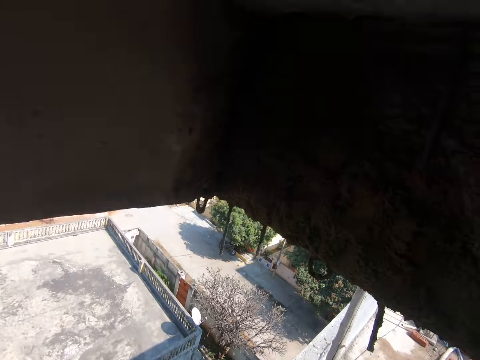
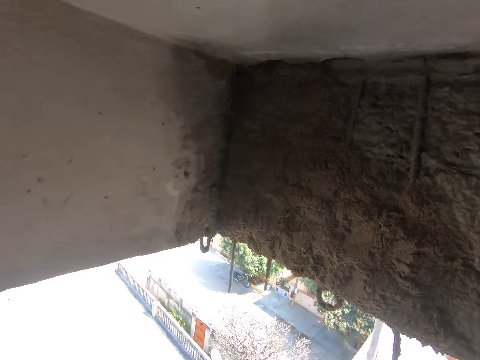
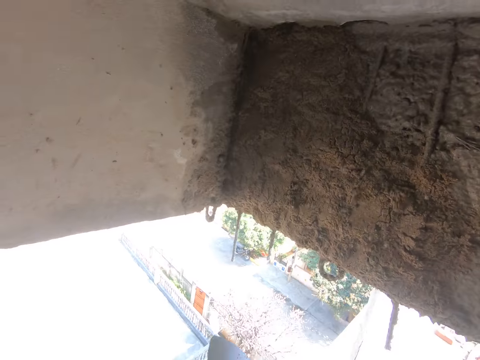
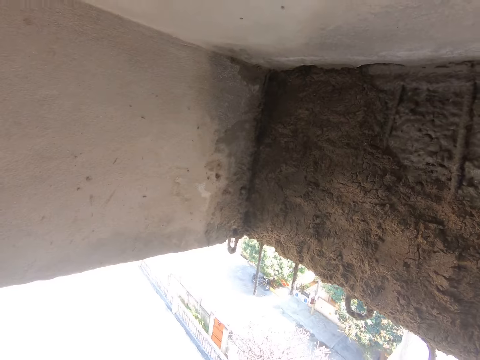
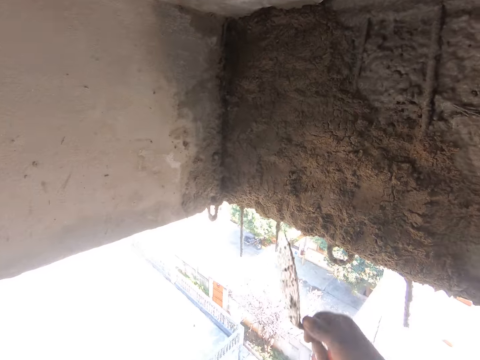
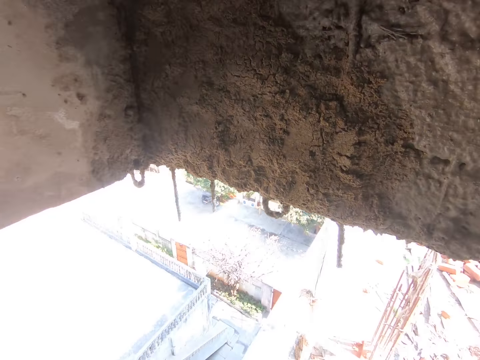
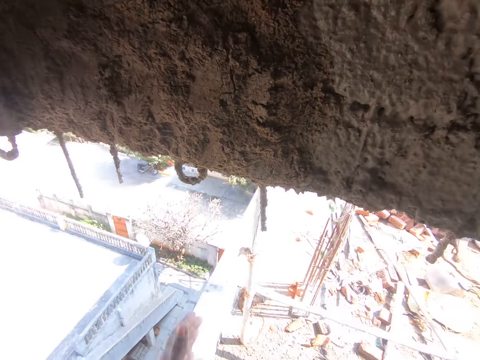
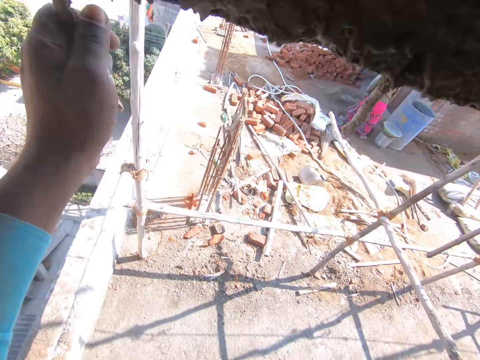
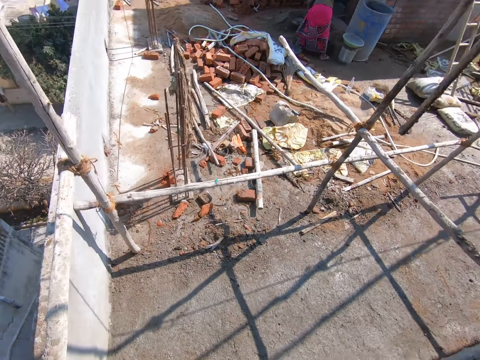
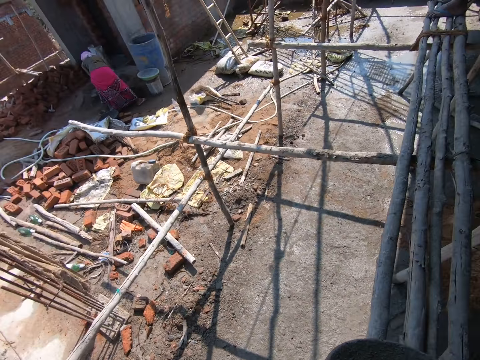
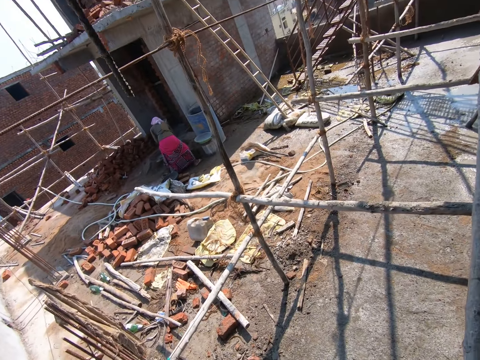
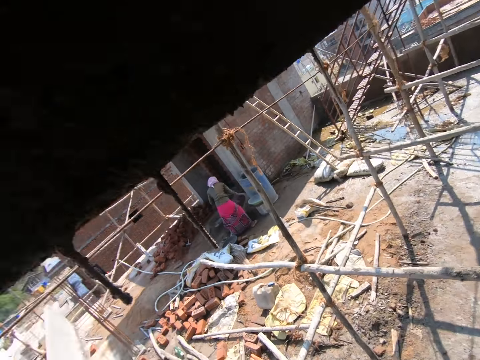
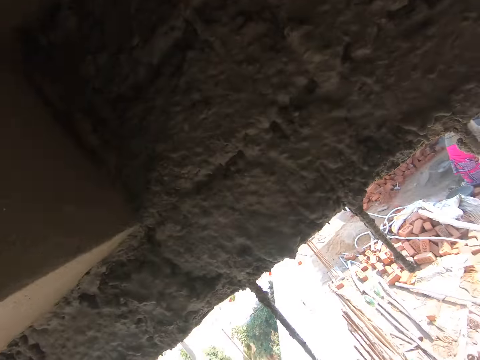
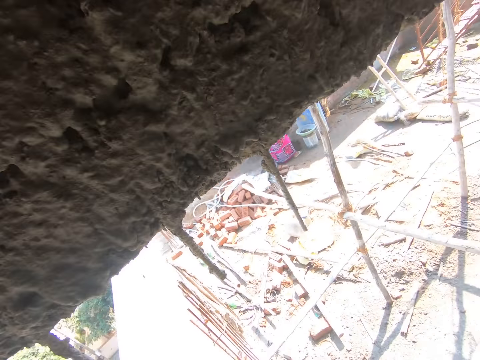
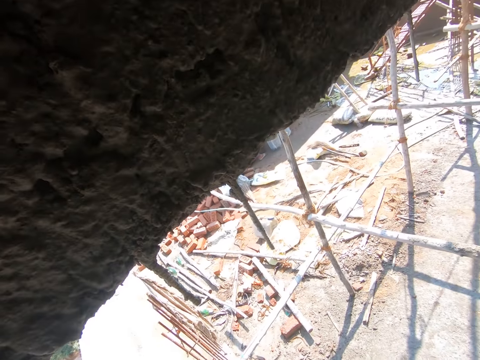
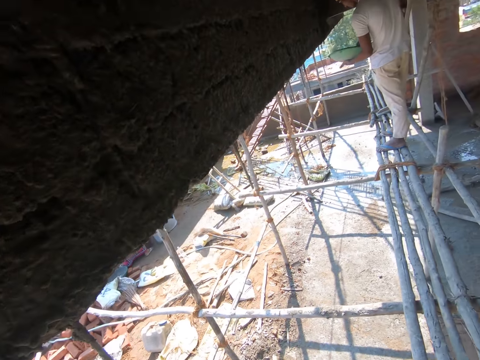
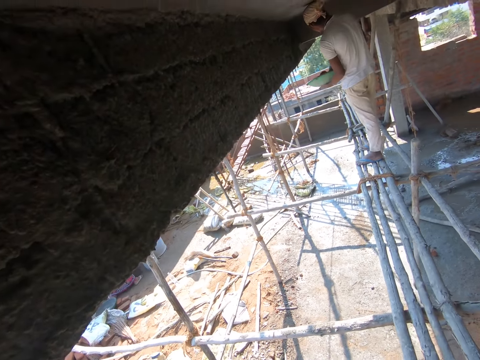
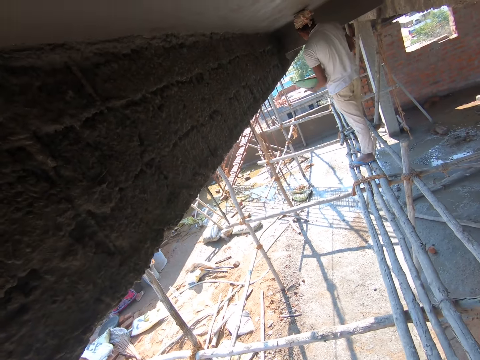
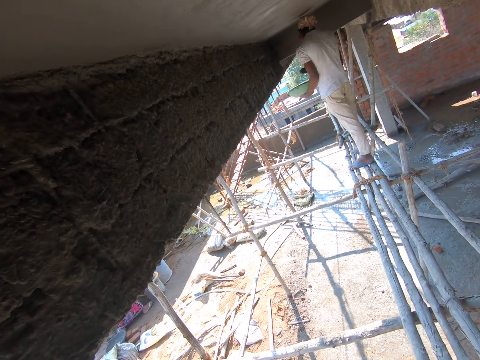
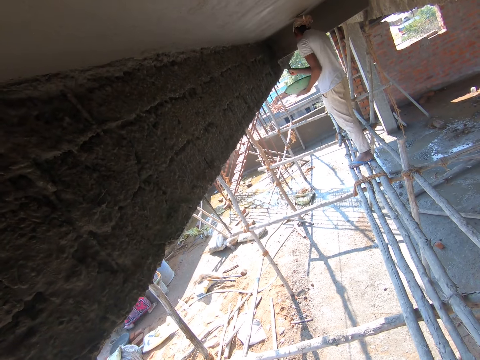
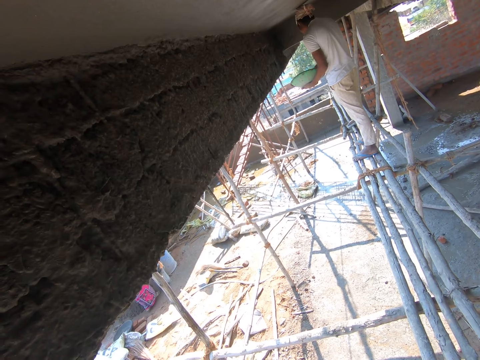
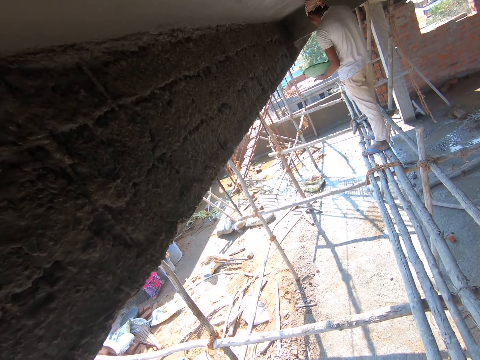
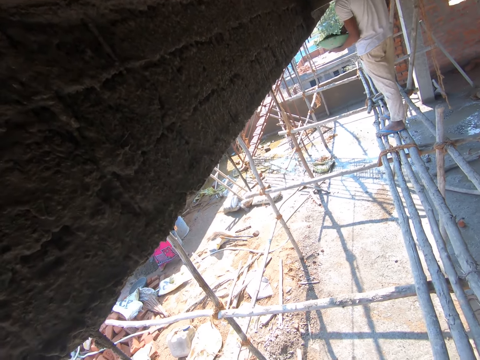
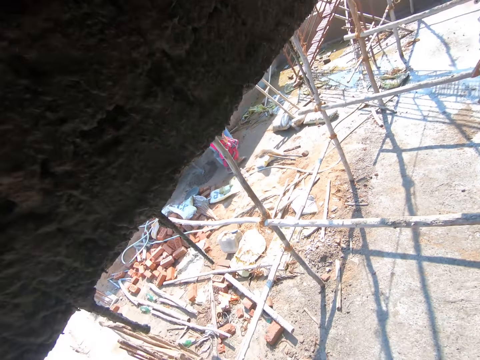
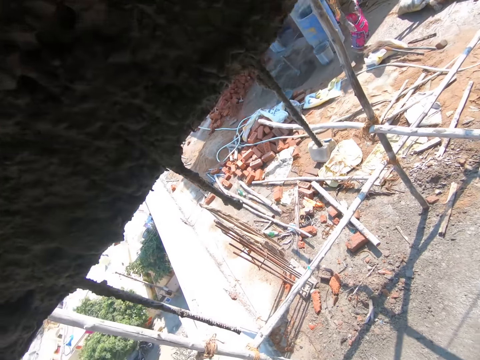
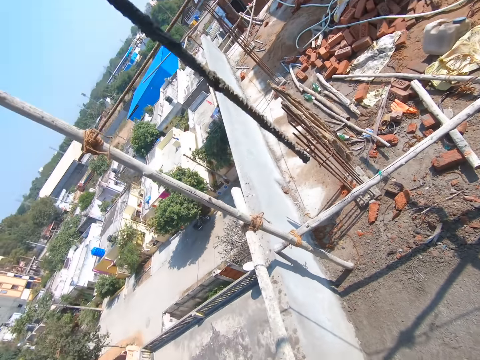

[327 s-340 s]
The camera wearer looks at the wall. He throws the concrete mix on the wall with the trowel in his right hand. He looks at the wall. He pours cement on the wall. He moves the left hand. He holds the metal rod on the construction site with his left hand. He pulls the metal. He looks around. A man fetches concrete mix from a pan in his left hand with a trowel in his right hand. The man pours cement on the wall. The camera wearer looks around.

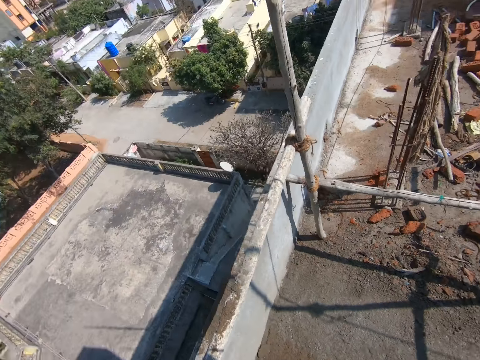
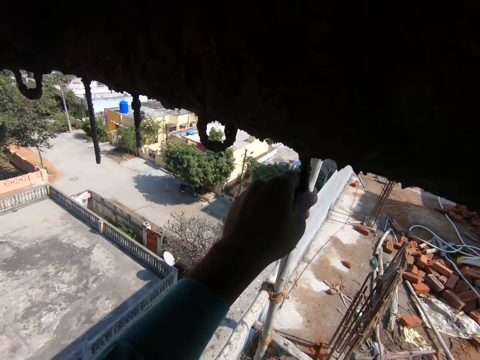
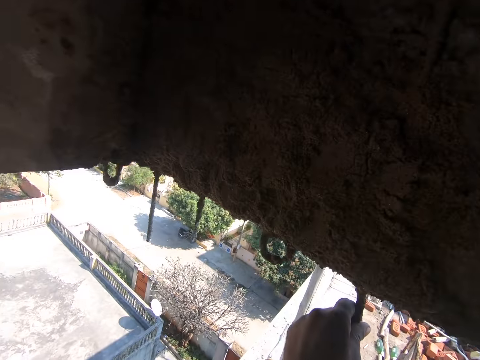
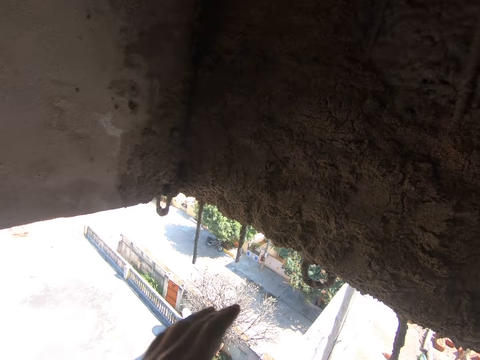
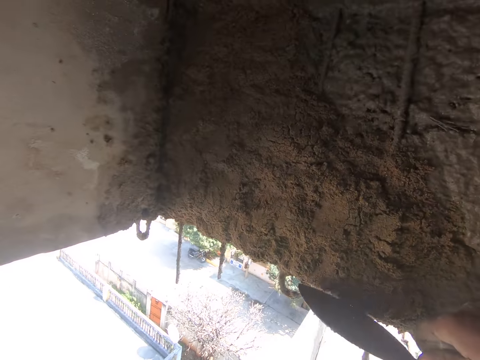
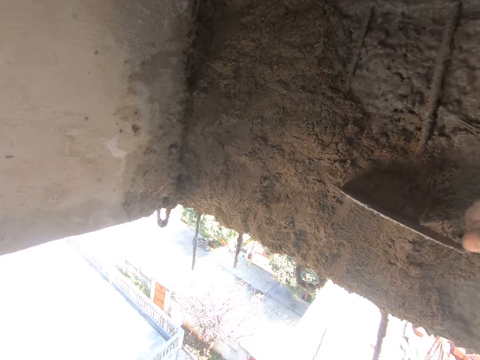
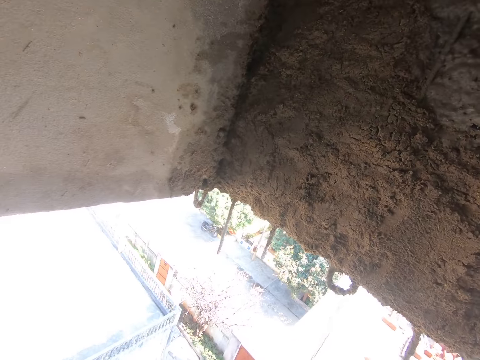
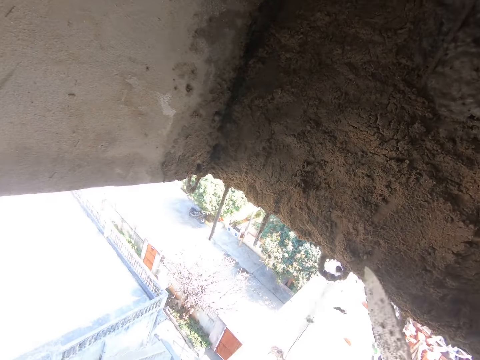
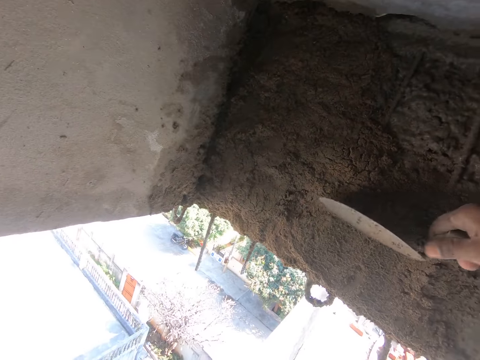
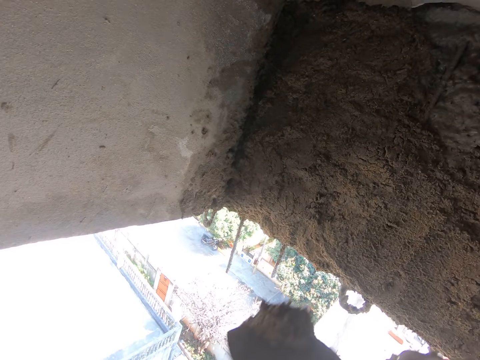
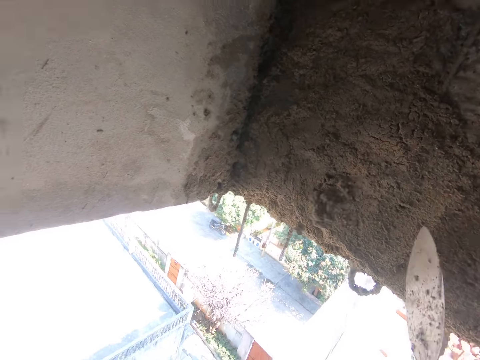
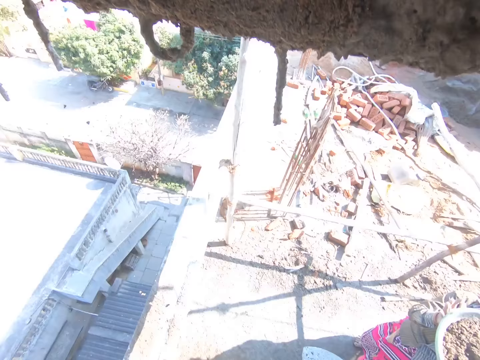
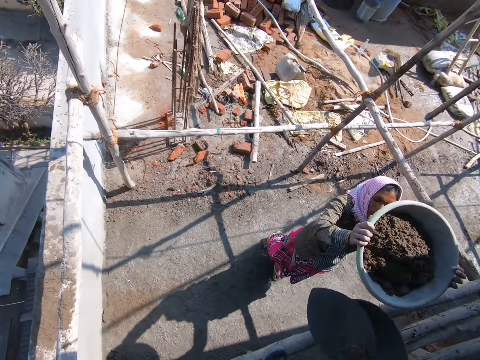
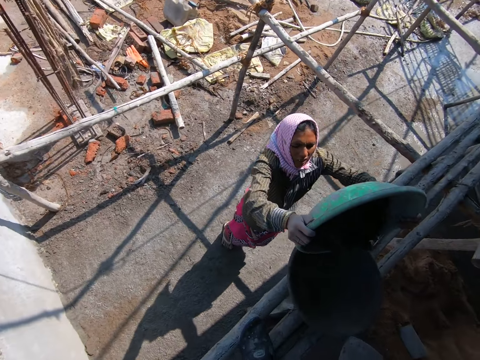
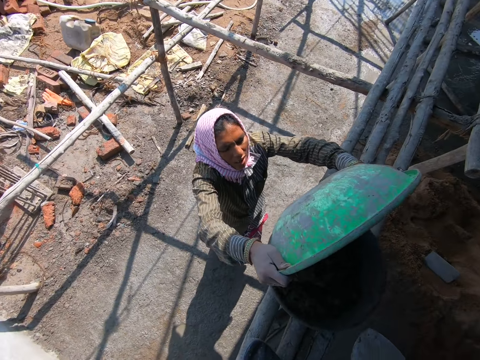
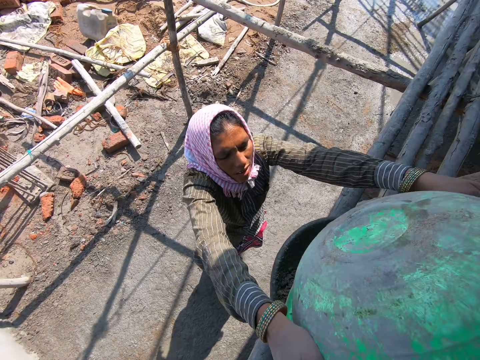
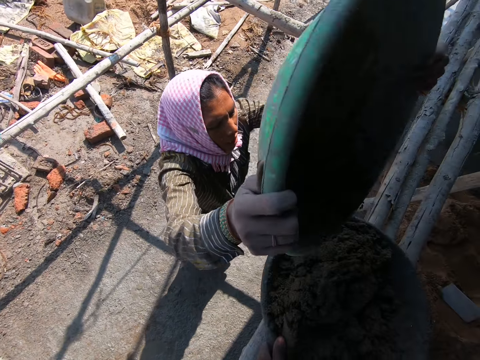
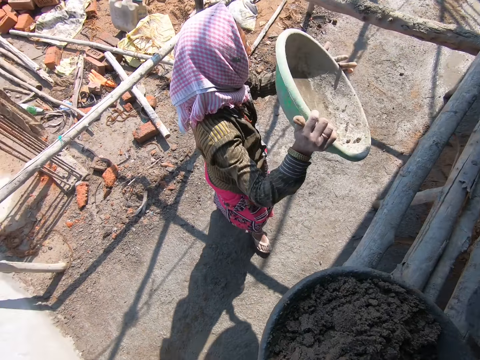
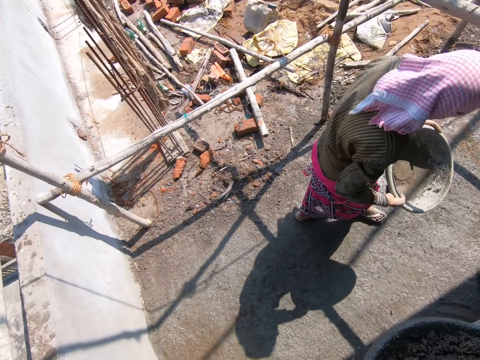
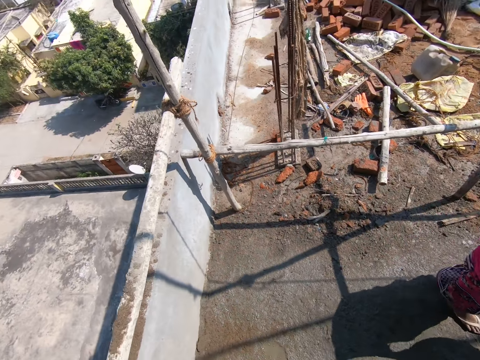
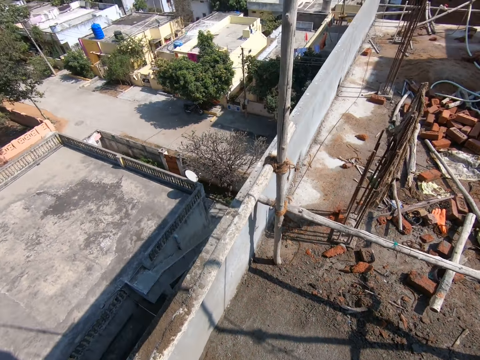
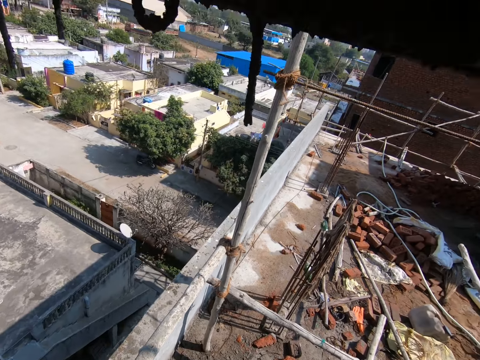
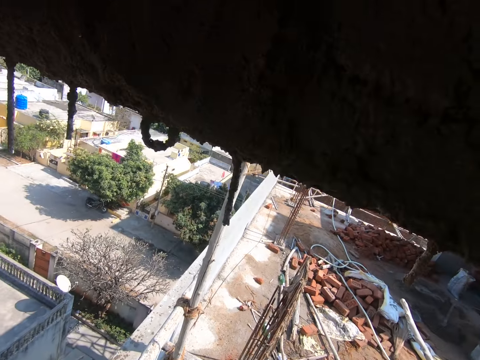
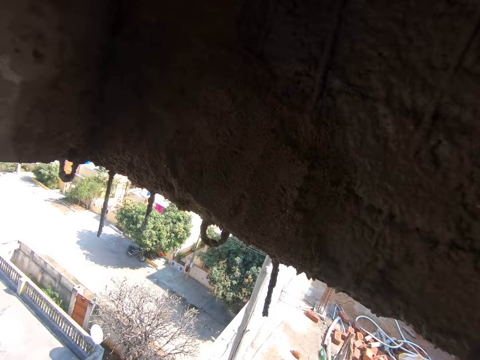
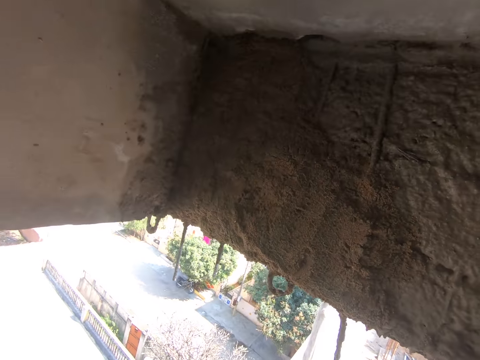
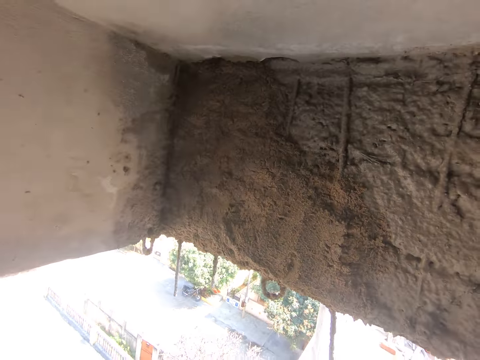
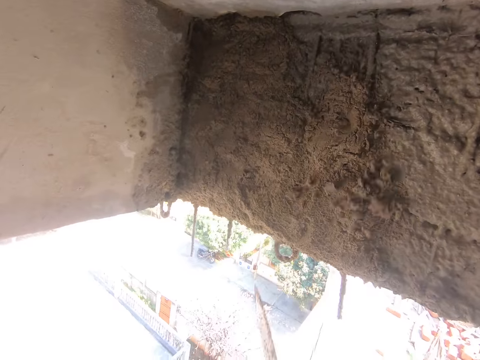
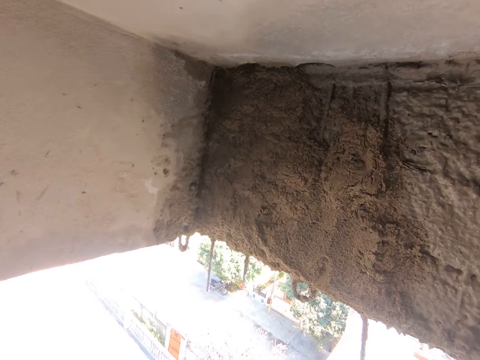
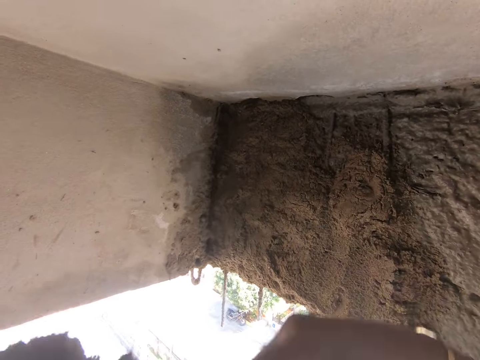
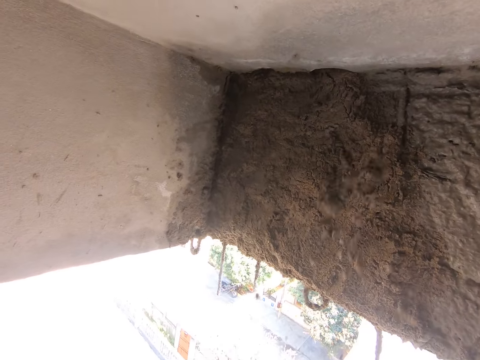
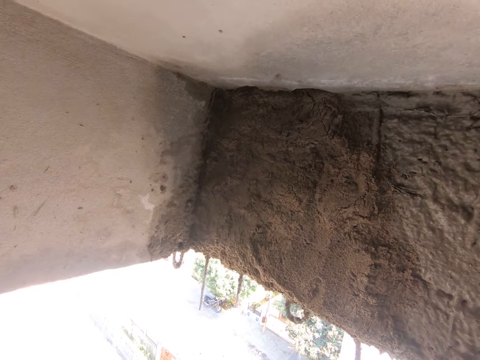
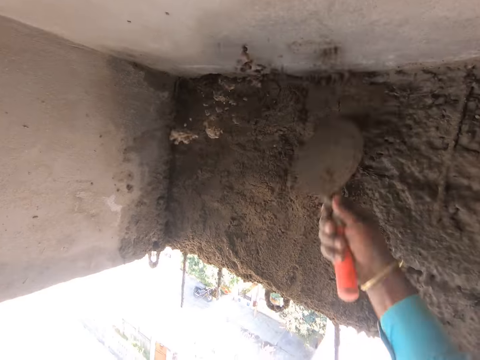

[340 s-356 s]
The camera wearer looks at the wall. He adjusts the cement on the wall. He scrapes some concrete mix on the wall with the trowel using his right hand. He throws the concrete mix on the trowel in his right hand on the wall. He scrapes some concrete mix on the wall with the trowel using his right hand. He adjusts the cement on the wall. He throws the concrete mix on the trowel in his right hand on the wall. A woman lifts the bowl. The woman pours the concrete mix from a pan in both hands into a pan on a scaffold. The camera wearer drags the pan on the scaffold with his right hand. He looks around. He looks at the wall. He throws the concrete mix on the wall with the trowel in his right hand. He looks at the wall. He pours cement on the wall. He looks at the wall.
